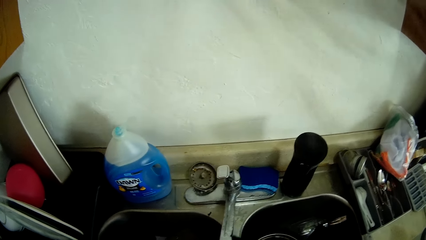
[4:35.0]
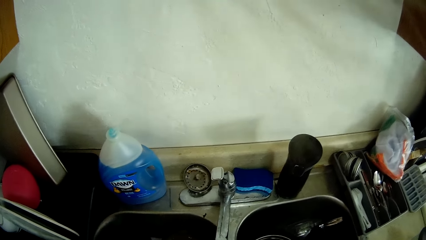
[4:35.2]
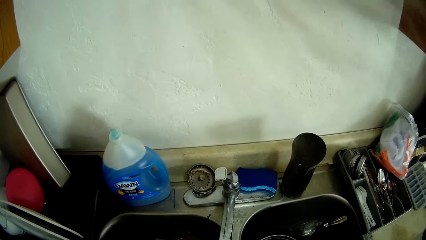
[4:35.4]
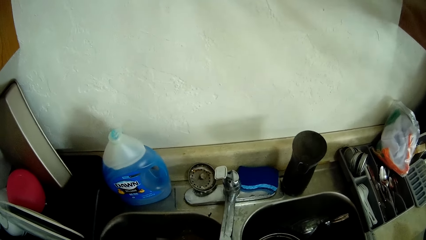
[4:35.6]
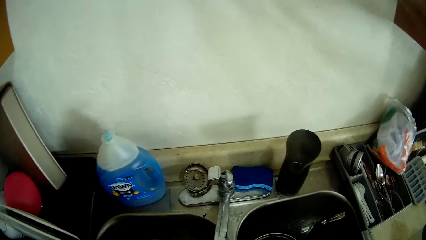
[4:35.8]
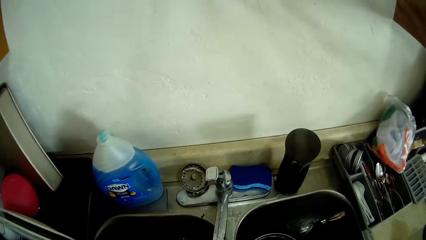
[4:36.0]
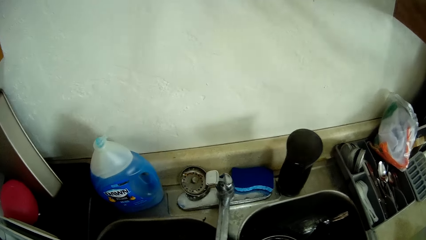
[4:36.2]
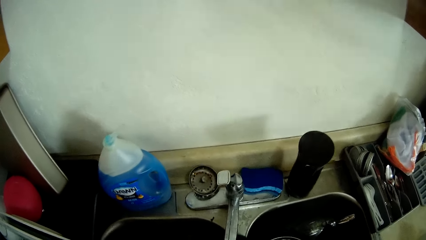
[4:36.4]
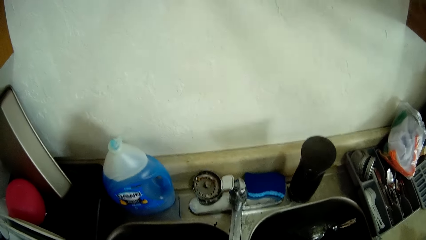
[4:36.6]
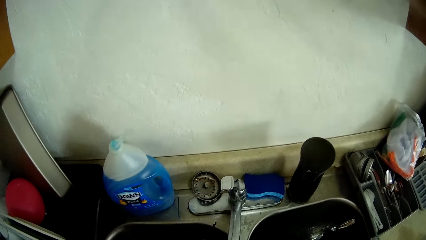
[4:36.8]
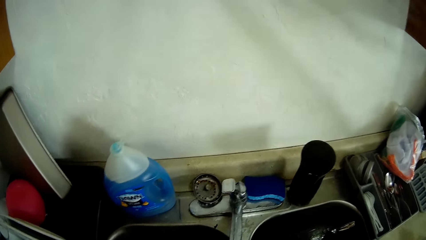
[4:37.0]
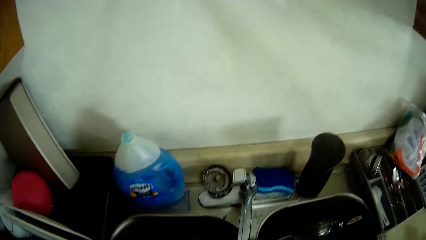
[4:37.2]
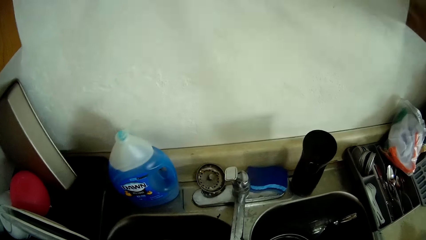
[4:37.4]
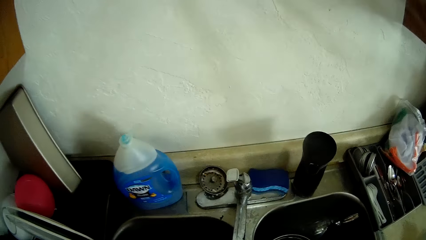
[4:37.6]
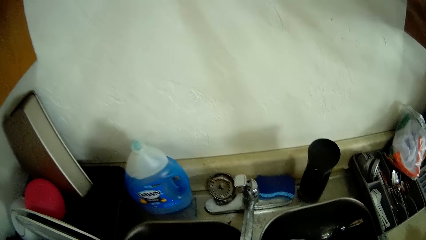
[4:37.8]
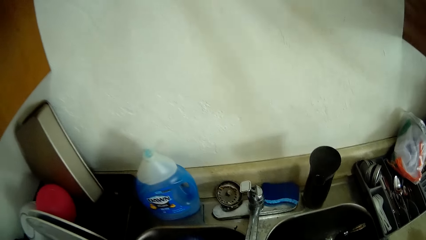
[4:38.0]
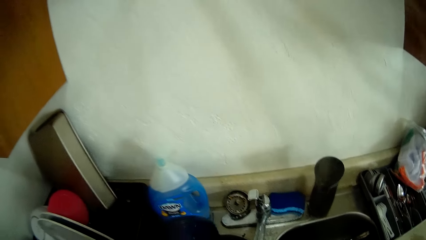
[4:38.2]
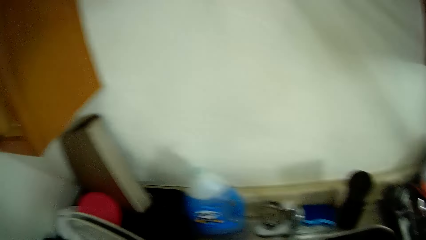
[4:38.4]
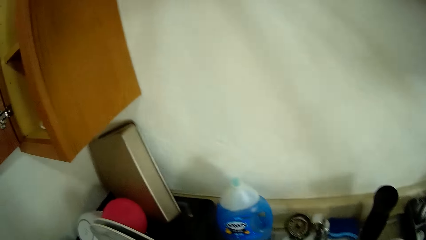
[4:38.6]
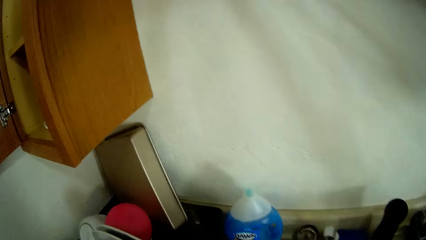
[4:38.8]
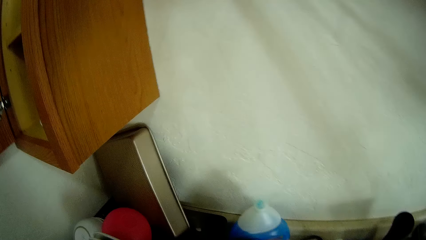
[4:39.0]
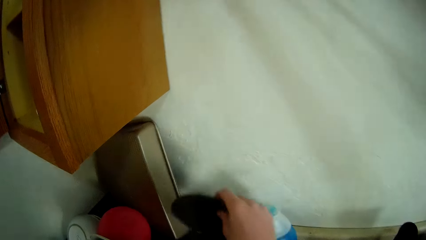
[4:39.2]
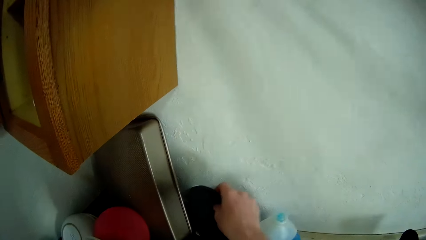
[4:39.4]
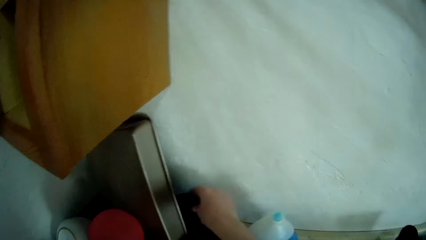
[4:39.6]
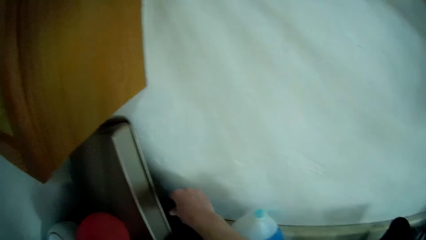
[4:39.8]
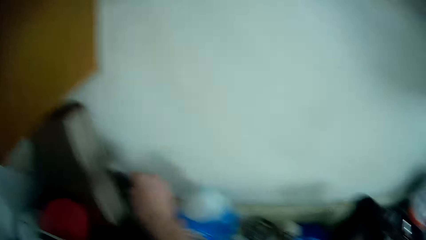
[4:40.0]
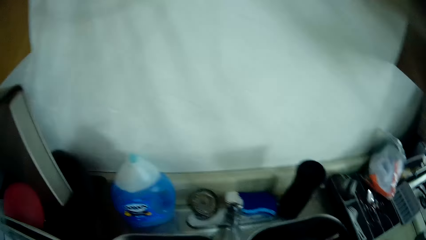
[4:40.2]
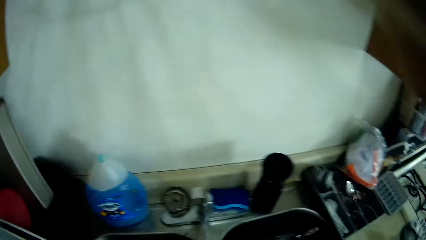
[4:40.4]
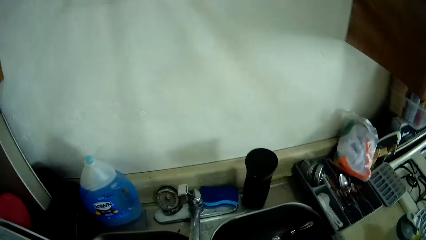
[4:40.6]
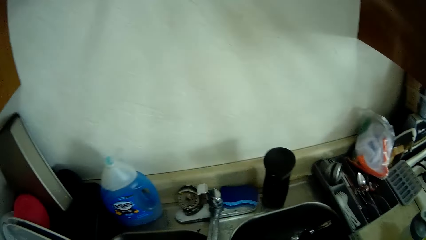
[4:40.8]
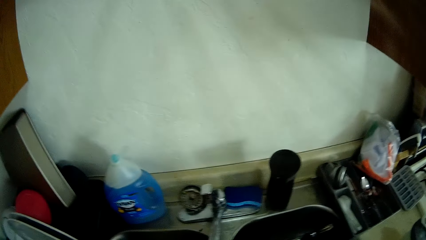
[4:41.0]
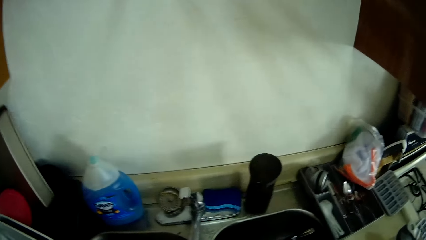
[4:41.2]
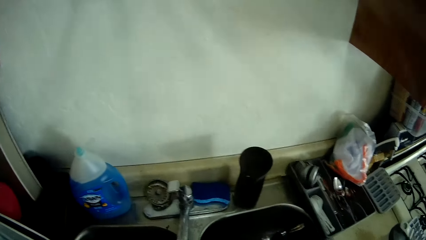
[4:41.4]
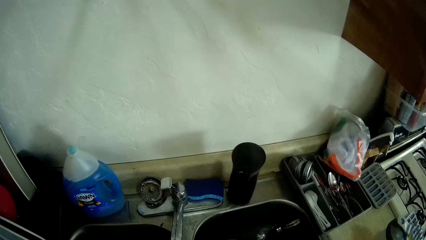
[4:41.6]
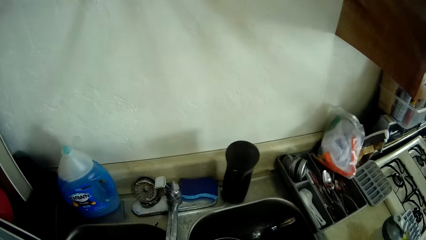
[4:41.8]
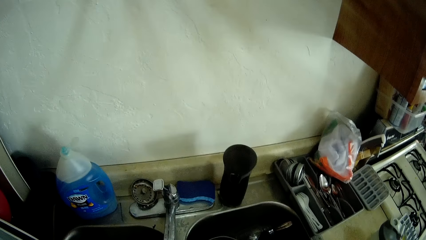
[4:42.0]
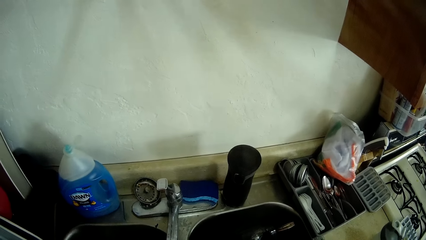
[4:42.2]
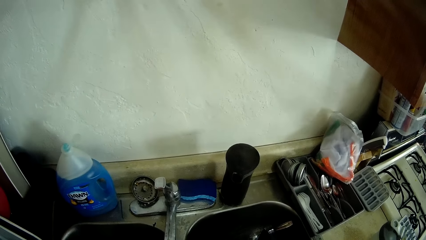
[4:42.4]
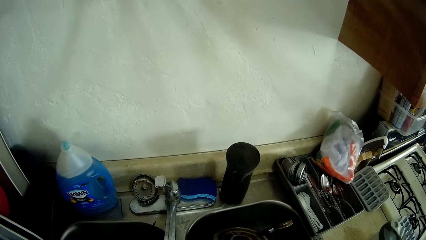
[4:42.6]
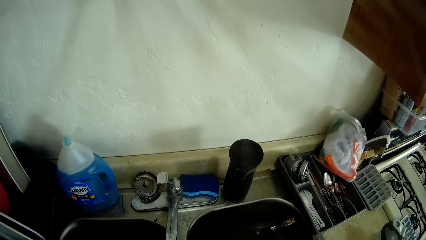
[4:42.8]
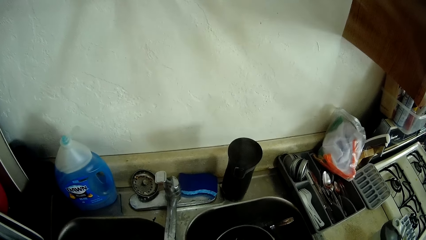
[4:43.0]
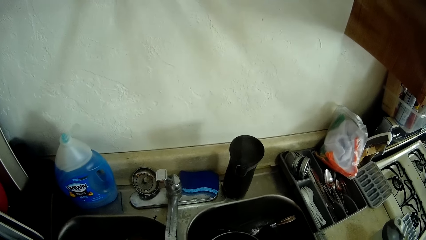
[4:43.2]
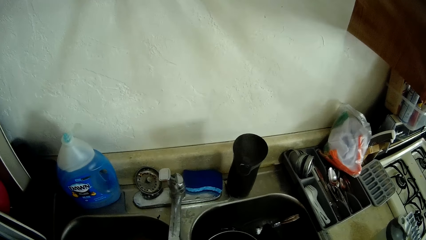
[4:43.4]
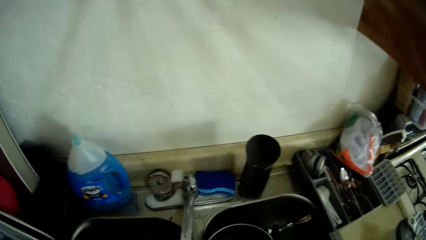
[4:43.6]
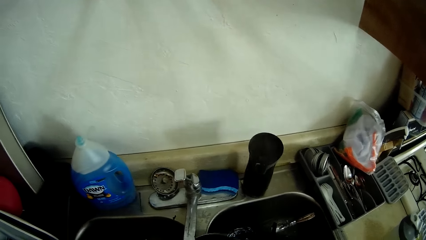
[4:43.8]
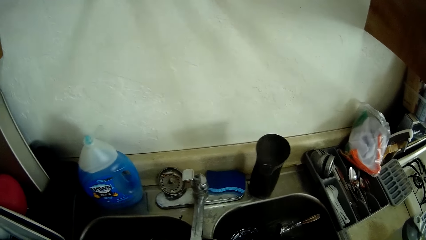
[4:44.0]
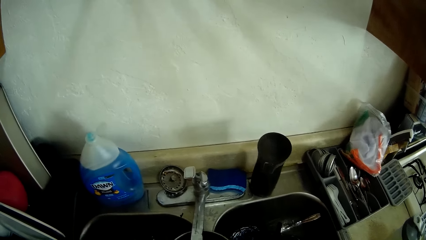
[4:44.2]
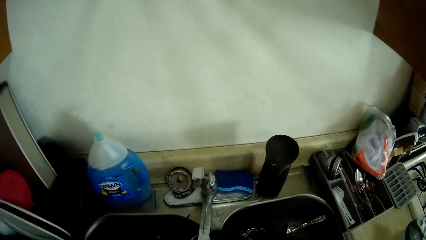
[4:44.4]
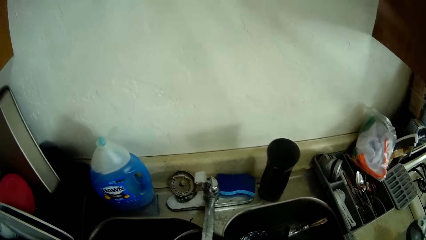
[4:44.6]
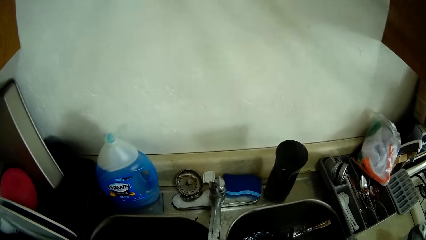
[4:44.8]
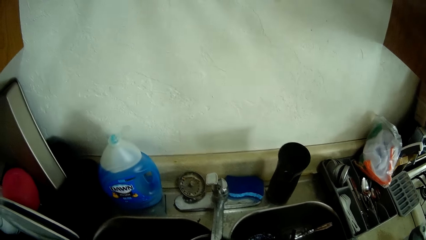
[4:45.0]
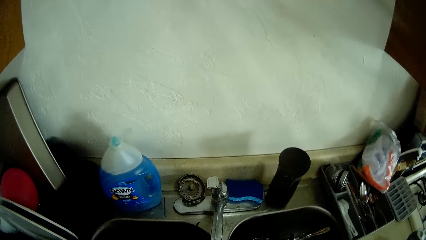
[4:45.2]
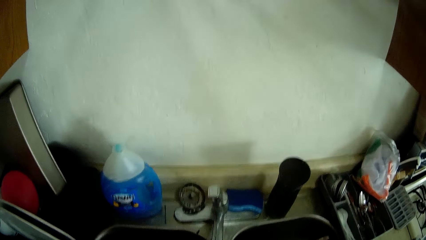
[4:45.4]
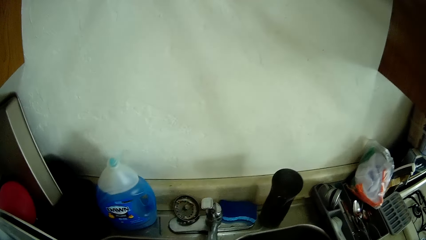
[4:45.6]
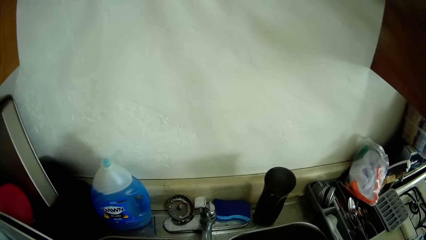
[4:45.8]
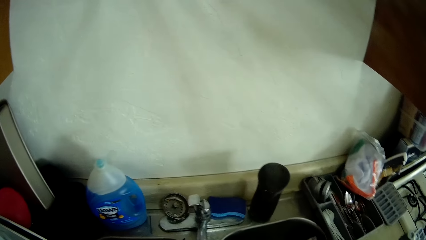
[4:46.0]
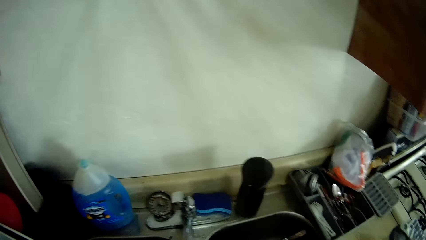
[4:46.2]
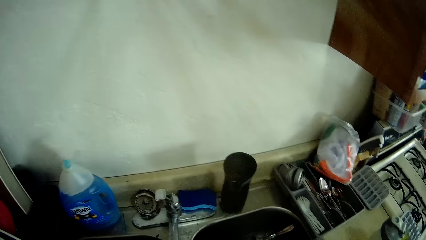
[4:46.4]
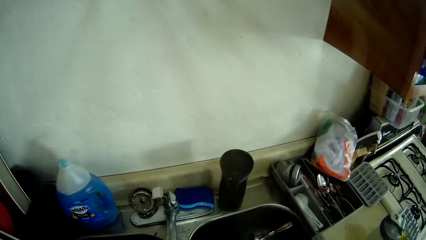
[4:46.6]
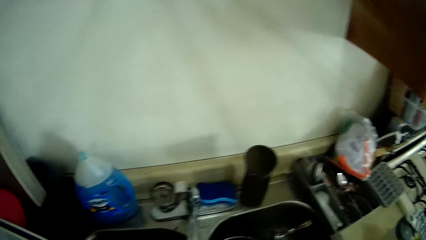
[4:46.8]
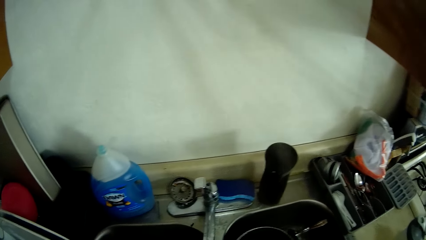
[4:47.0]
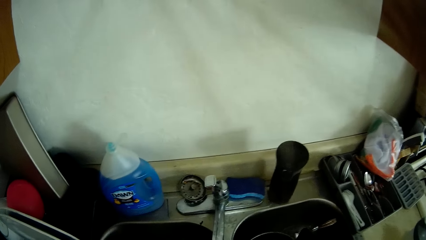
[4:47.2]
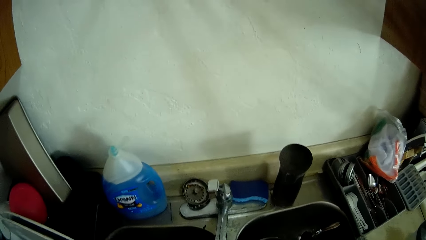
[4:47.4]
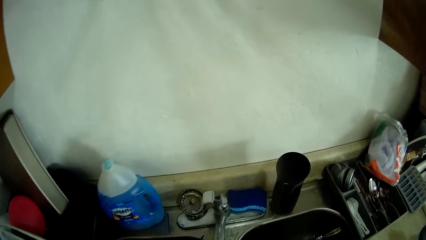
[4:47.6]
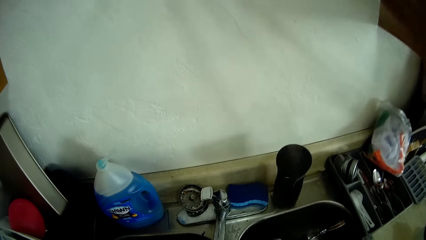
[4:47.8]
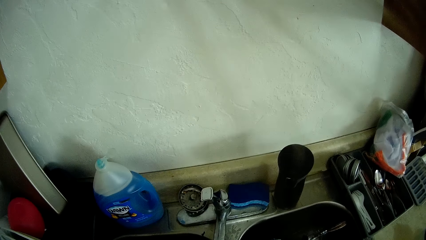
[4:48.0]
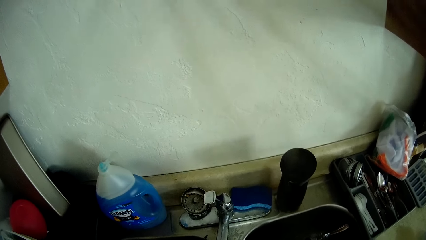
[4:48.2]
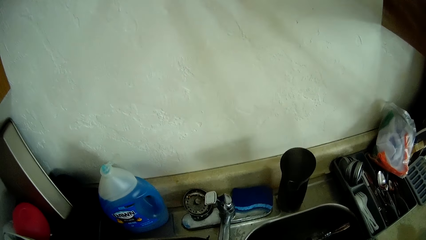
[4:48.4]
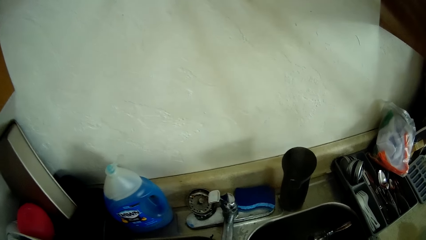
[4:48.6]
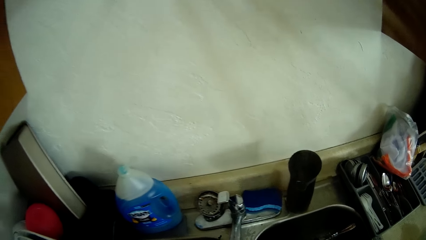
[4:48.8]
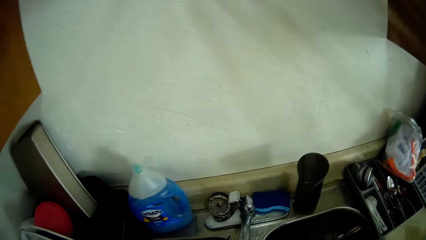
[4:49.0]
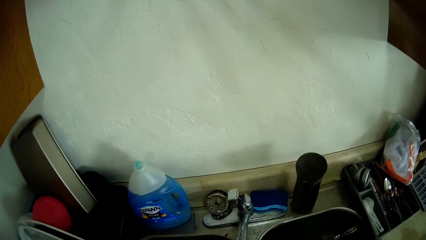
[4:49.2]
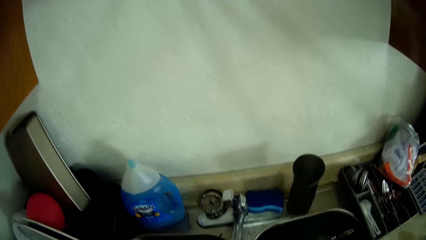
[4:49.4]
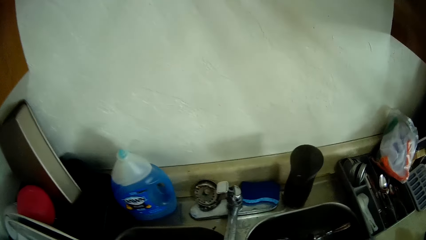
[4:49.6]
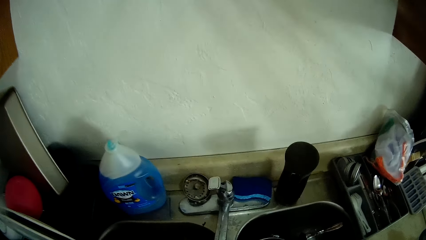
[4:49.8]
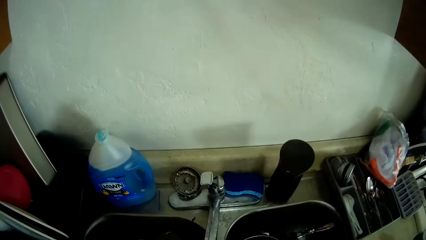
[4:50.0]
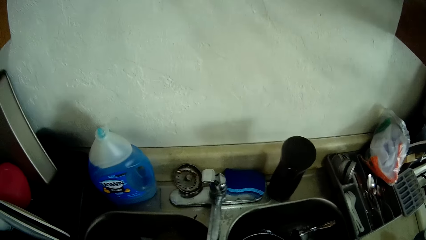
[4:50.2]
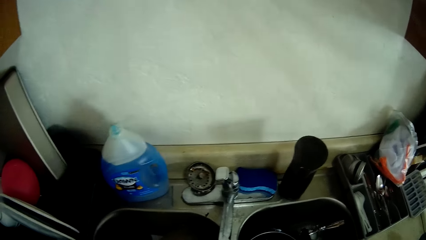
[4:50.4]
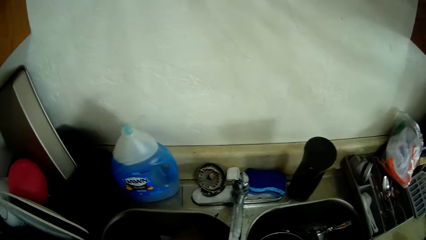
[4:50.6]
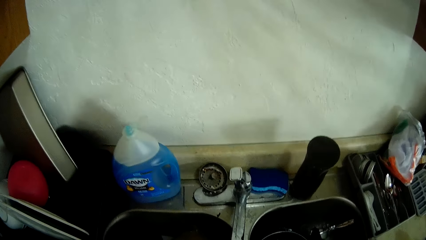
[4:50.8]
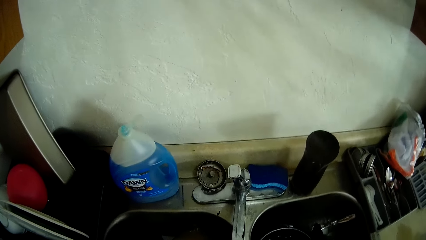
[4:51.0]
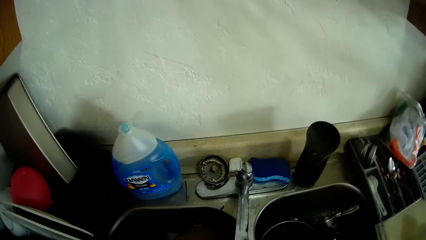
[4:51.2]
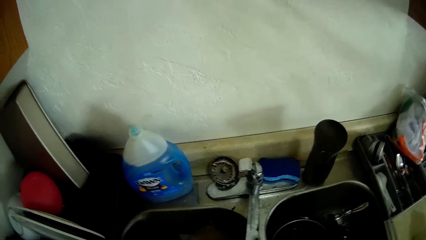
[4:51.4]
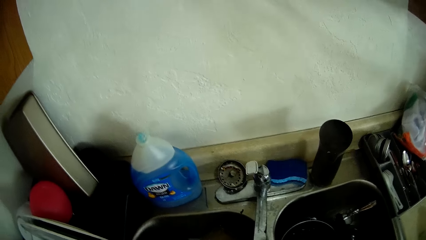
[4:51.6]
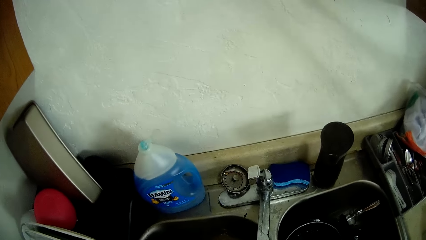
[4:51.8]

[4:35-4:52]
The camera wearer places the blue plate onto the kitchen worktop with her right hand. She holds the plate. She rinses another plate in the sink. She places the plate into the sink.
